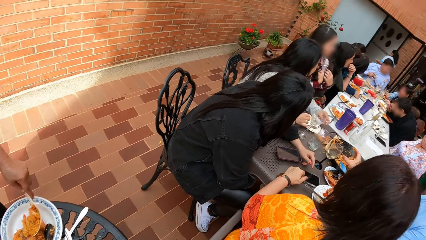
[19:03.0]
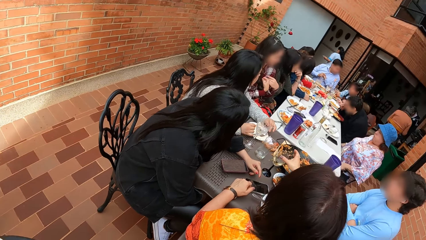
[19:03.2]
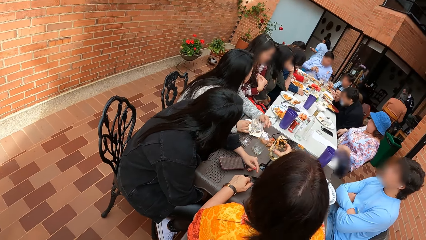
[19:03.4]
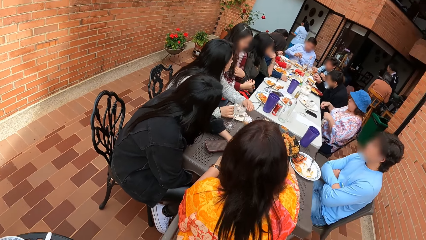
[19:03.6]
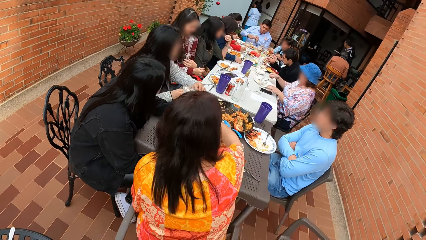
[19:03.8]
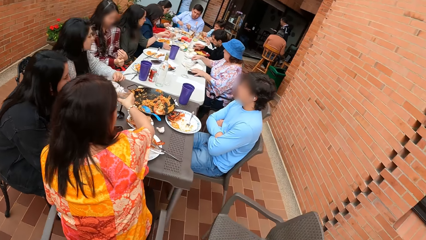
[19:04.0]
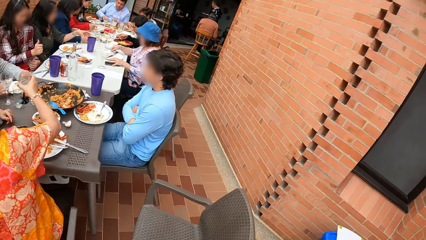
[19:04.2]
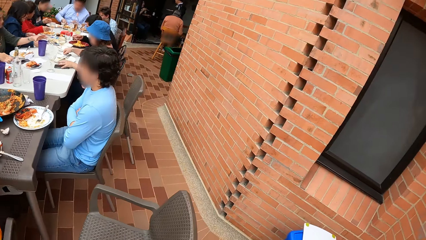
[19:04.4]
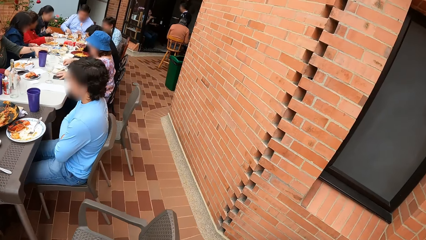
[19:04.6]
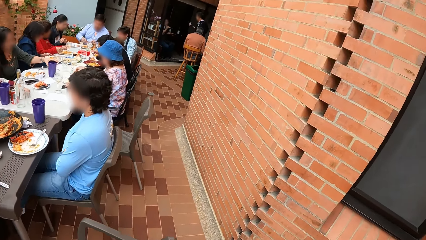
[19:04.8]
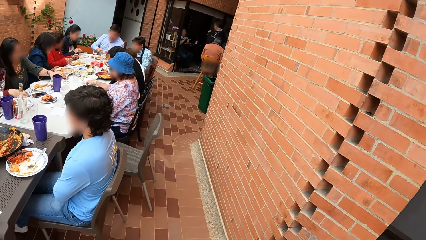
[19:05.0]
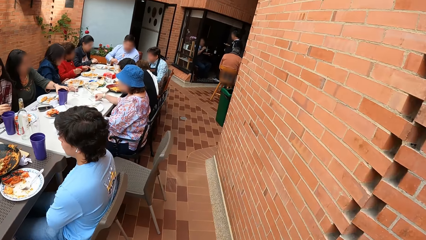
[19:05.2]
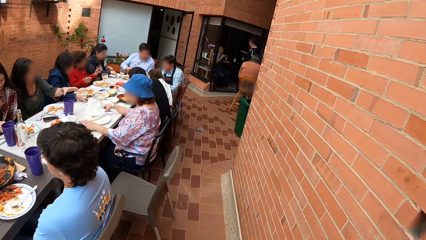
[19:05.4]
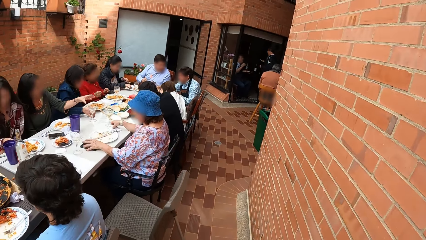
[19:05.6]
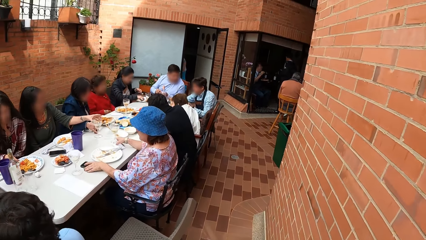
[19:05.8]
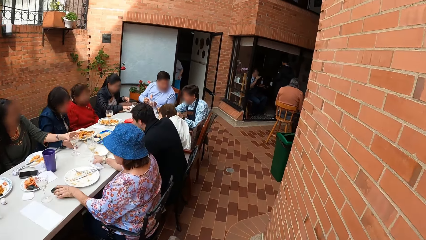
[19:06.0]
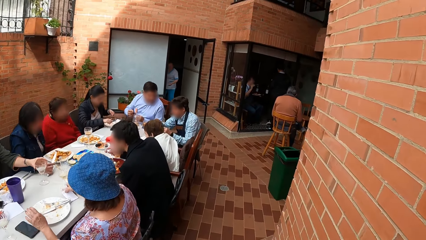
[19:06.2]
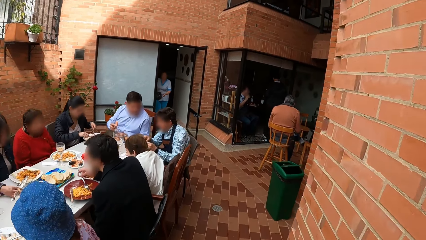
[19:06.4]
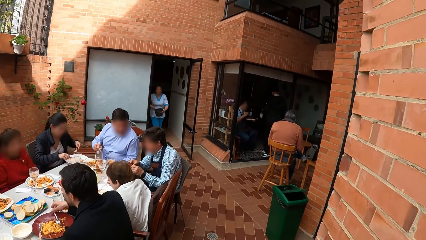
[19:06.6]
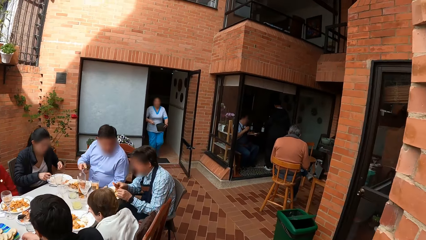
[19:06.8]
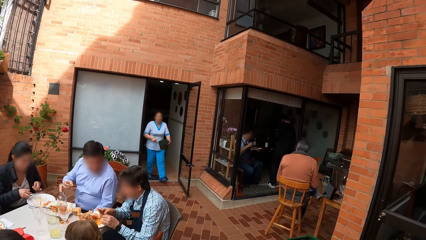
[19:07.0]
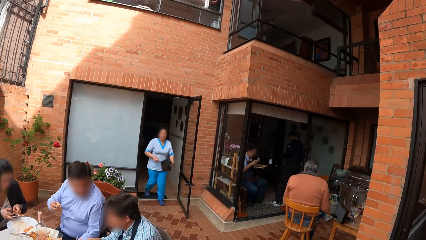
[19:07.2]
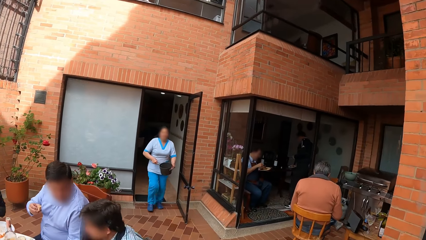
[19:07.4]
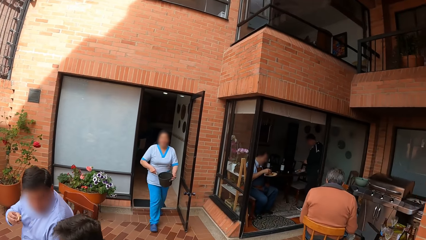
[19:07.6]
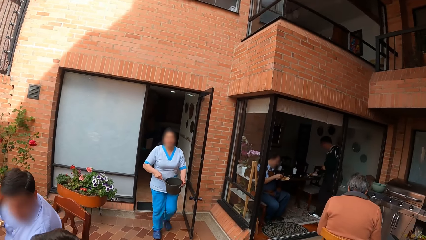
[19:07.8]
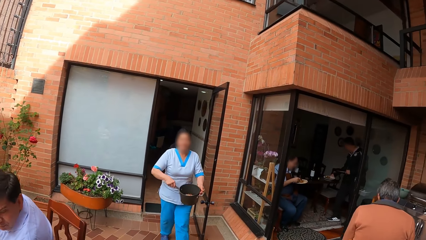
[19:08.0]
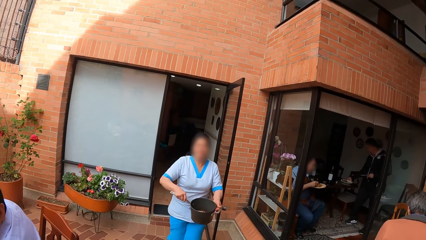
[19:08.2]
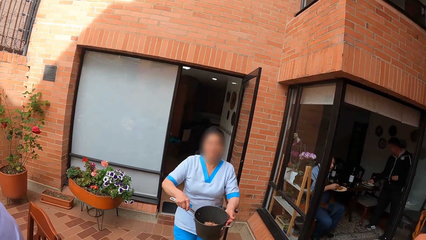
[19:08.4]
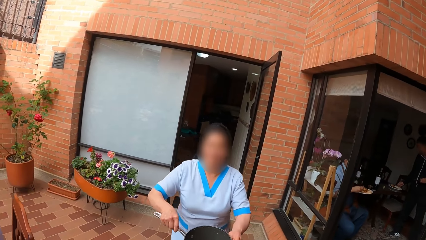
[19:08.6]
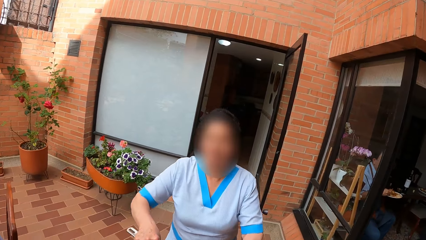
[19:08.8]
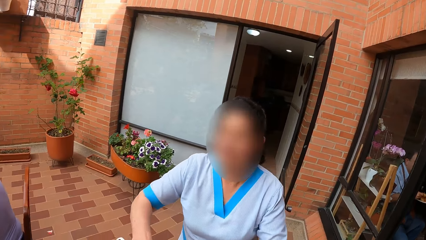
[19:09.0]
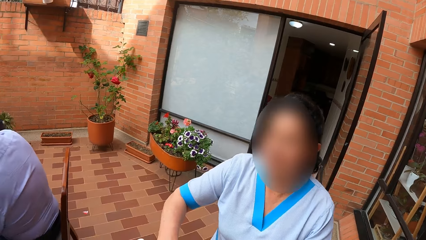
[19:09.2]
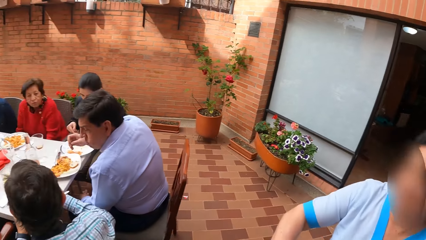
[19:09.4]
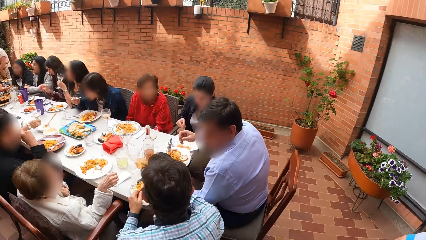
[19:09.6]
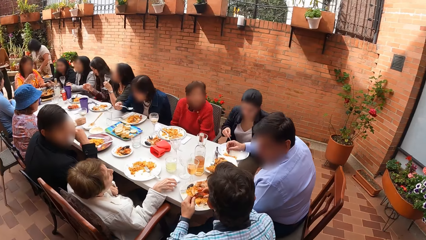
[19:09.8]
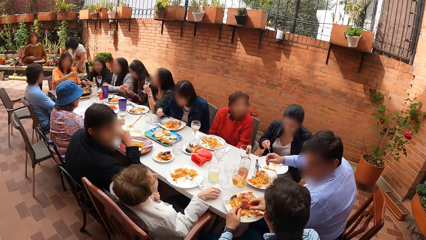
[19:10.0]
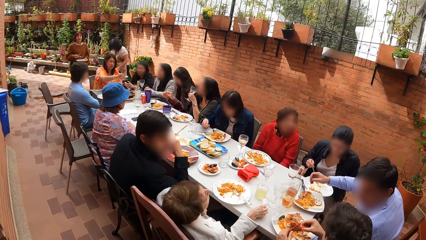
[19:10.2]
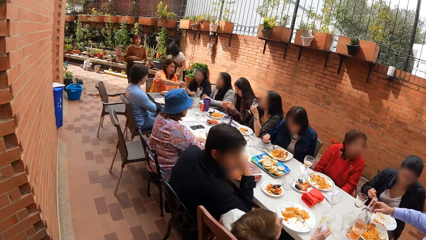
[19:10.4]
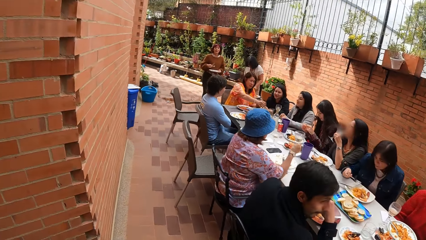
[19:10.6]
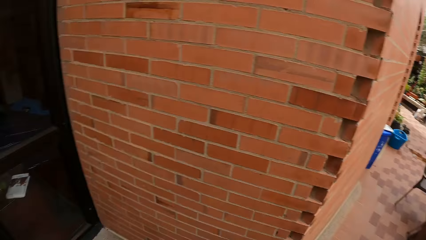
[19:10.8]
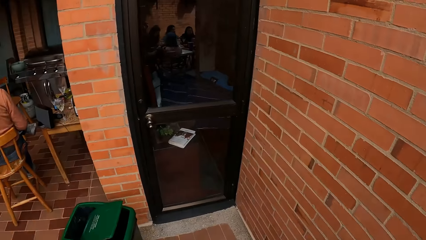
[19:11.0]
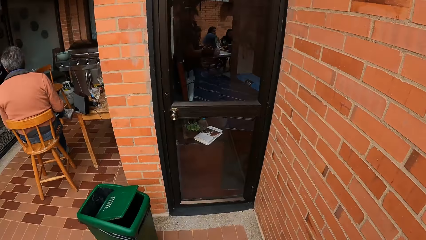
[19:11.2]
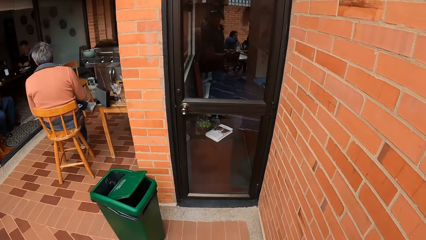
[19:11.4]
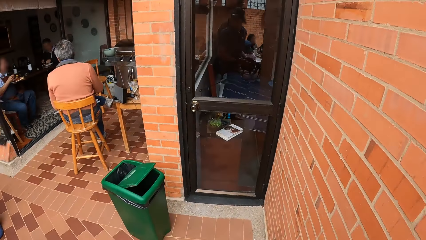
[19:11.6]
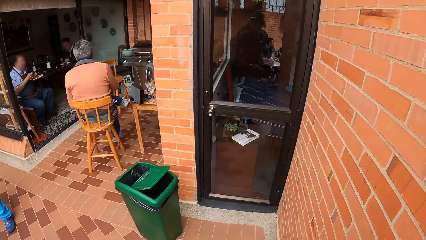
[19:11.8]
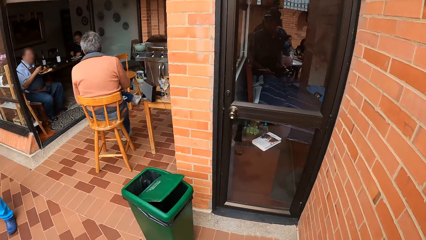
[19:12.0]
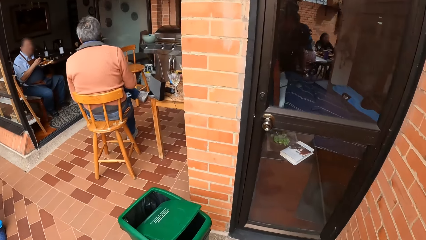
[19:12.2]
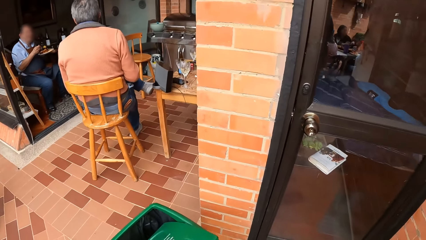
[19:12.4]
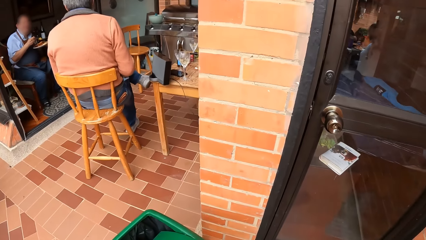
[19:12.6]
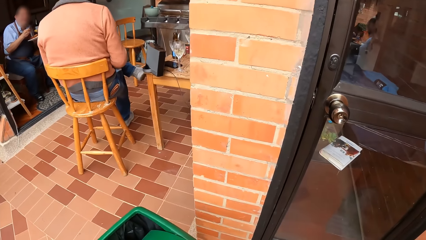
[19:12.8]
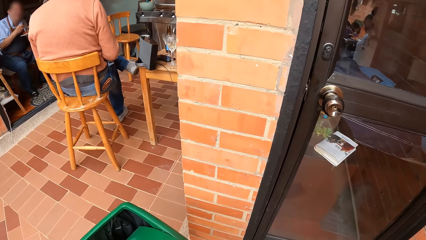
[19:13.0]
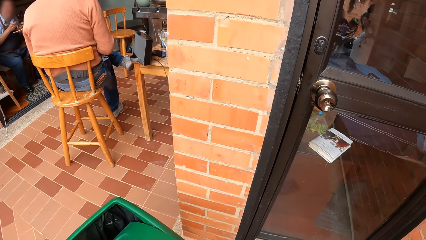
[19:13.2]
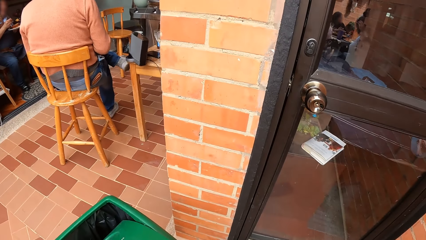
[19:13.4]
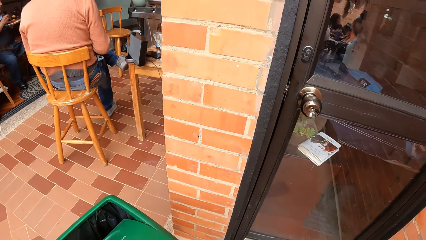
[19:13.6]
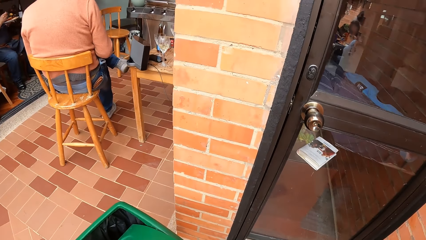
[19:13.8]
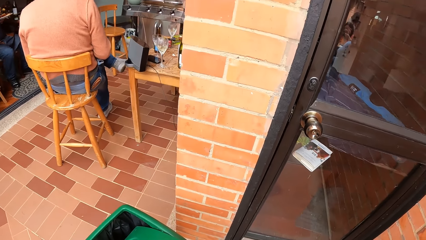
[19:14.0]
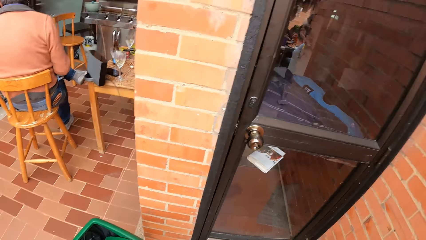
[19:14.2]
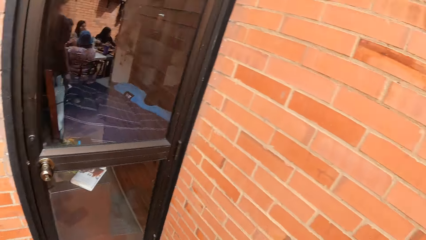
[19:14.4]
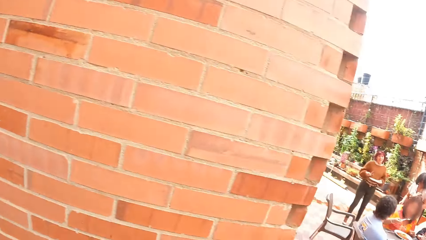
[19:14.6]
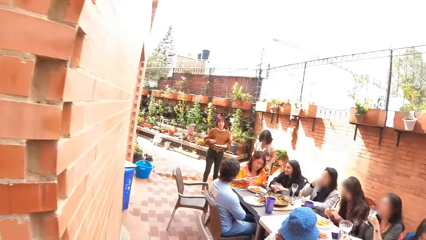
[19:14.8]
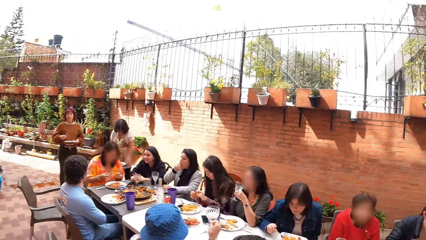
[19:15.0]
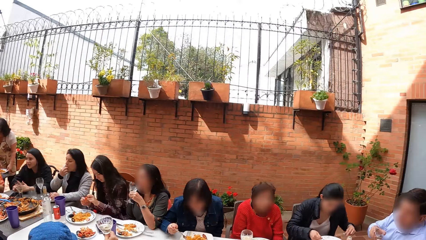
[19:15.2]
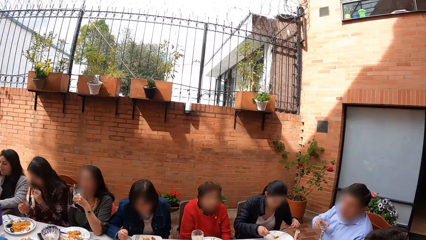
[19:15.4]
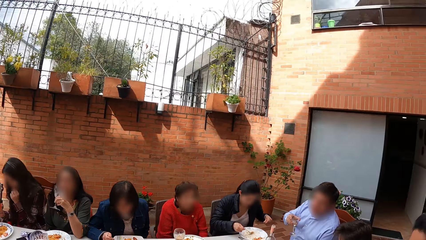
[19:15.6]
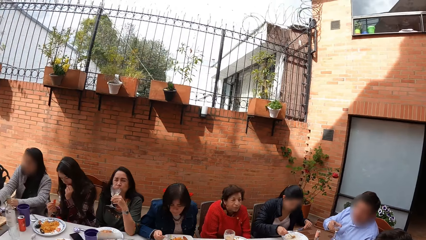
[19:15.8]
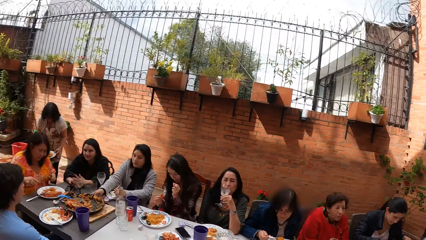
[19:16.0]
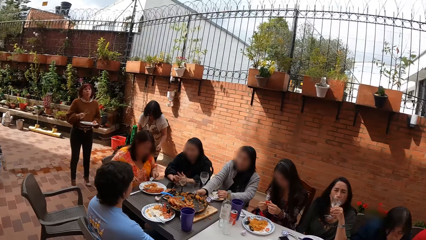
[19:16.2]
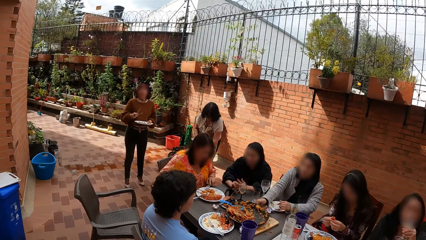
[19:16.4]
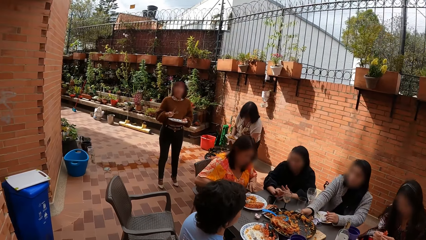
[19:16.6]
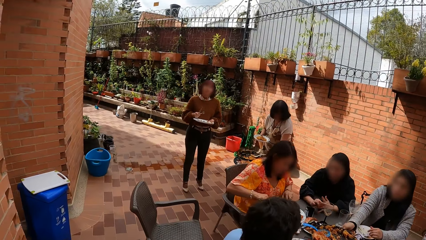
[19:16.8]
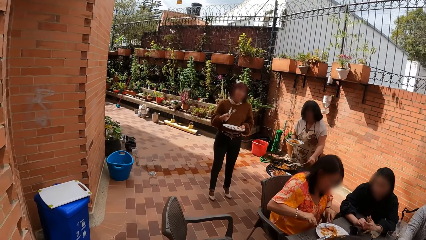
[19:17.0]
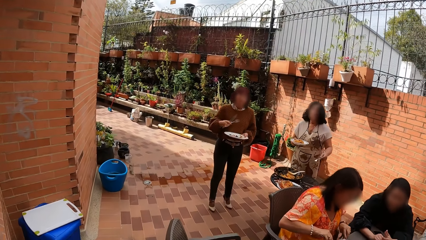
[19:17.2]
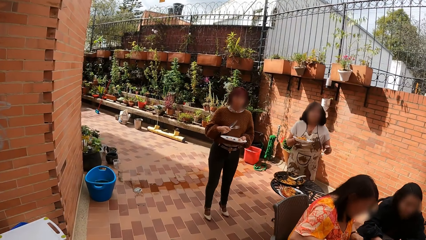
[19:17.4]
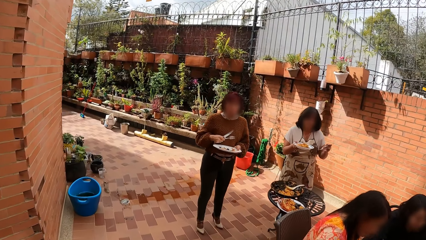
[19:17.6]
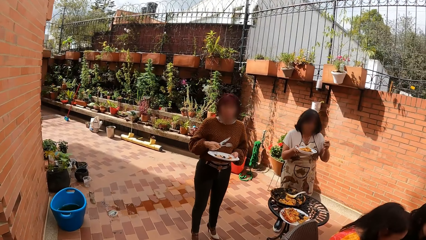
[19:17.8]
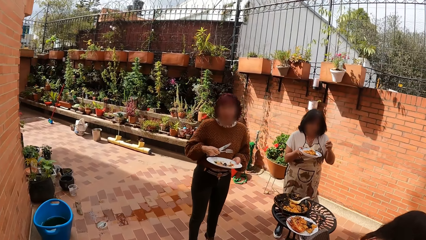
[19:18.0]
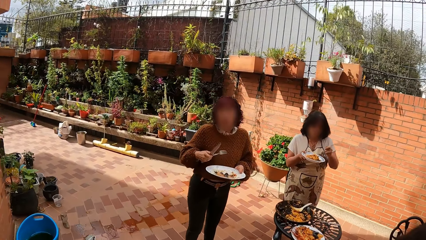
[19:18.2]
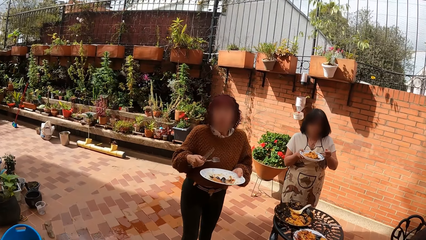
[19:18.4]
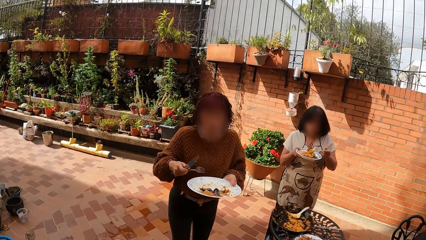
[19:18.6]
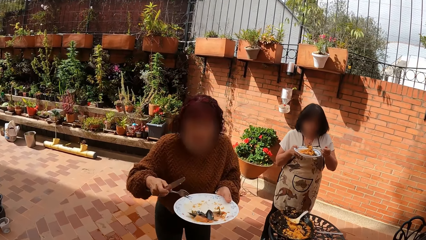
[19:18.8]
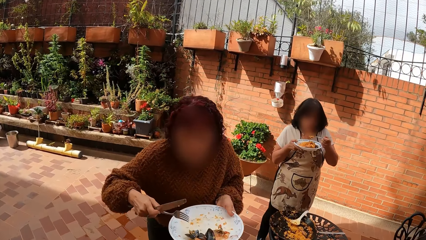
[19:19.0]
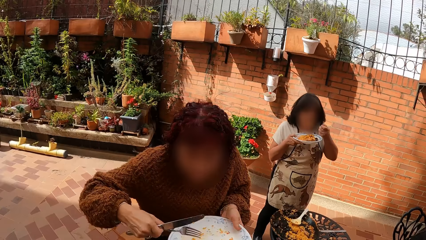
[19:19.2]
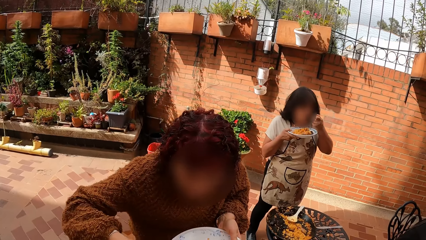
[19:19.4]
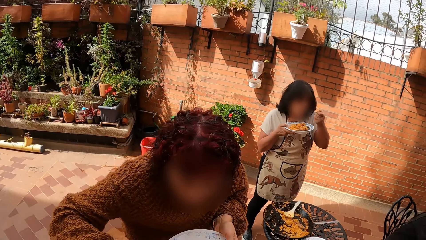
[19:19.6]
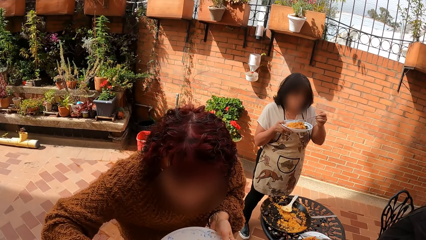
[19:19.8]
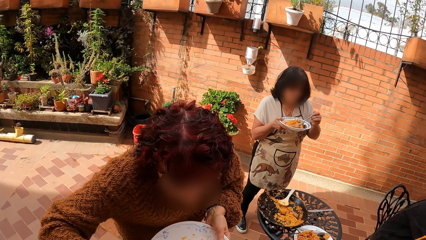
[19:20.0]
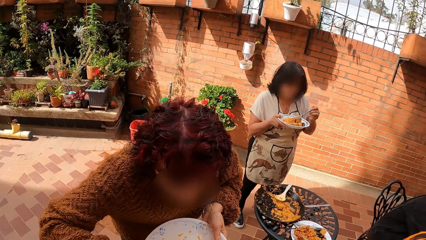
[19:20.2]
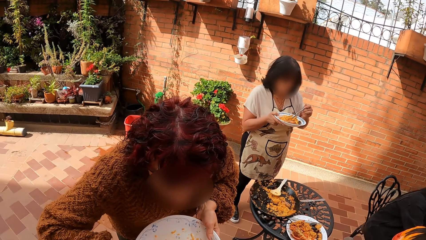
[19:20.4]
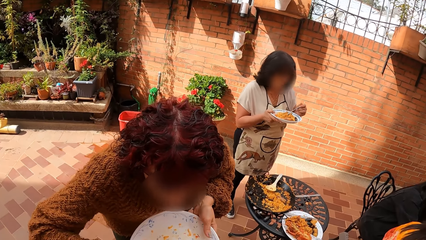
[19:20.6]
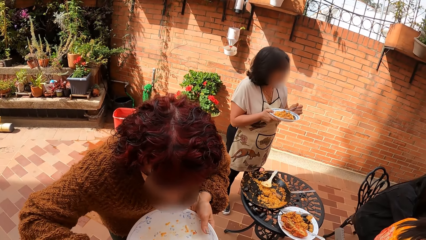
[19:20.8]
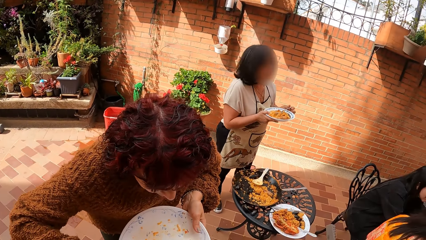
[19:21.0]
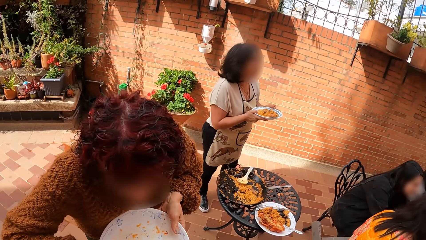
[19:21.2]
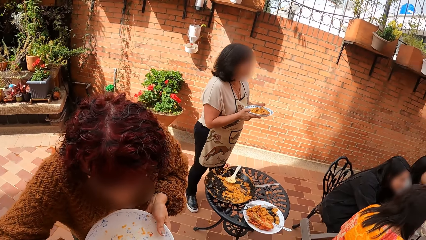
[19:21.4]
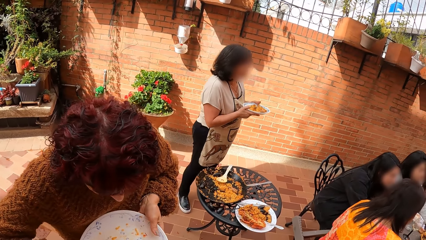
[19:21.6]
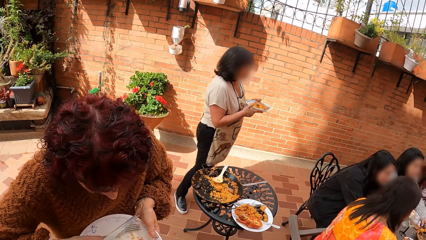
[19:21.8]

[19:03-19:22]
The camera wearer goes for a cooking pot. A woman hands the cooking pot to the camera wearer. The camera wearer pours something to the bin. They interact with another woman. A third woman pours food leftovers to the cooking pot.
